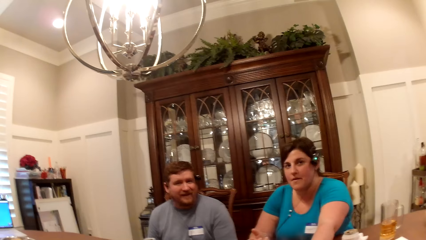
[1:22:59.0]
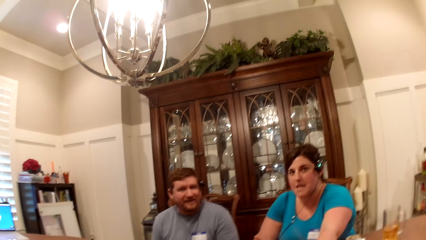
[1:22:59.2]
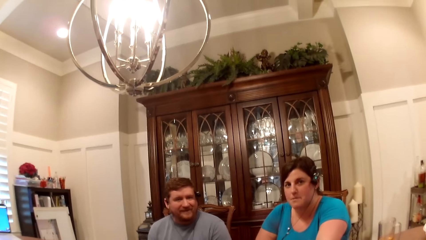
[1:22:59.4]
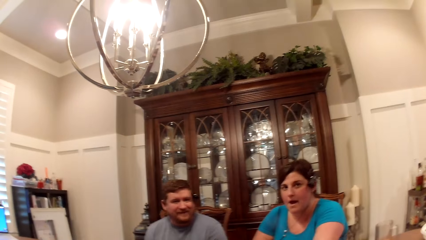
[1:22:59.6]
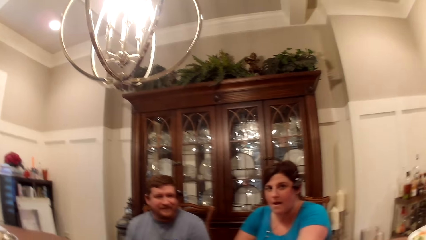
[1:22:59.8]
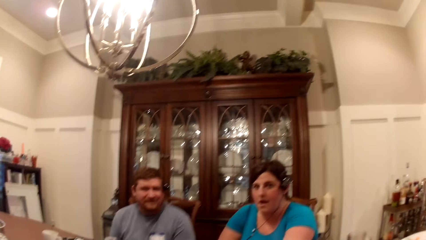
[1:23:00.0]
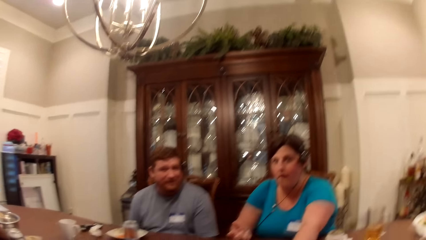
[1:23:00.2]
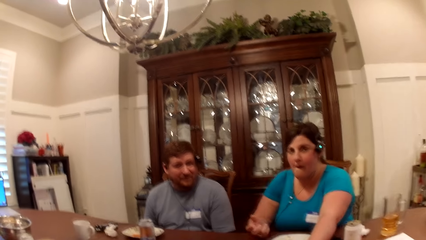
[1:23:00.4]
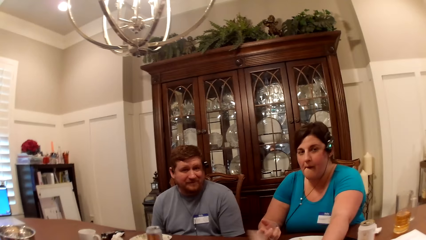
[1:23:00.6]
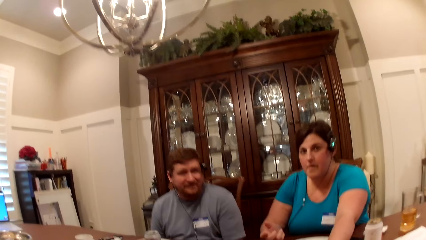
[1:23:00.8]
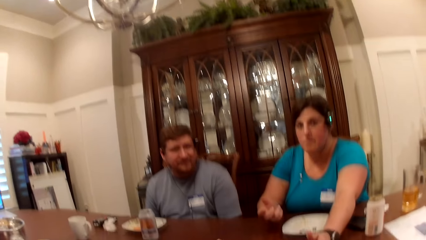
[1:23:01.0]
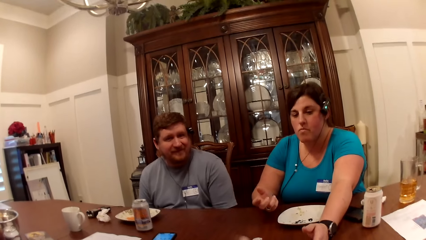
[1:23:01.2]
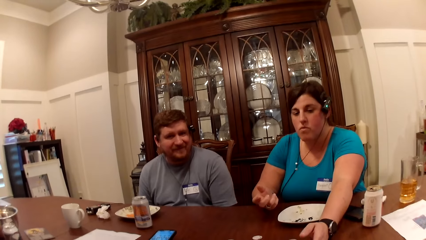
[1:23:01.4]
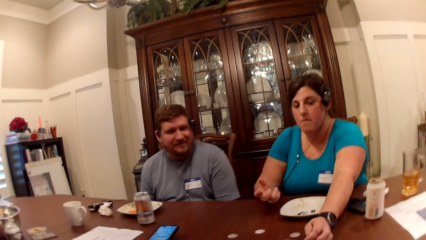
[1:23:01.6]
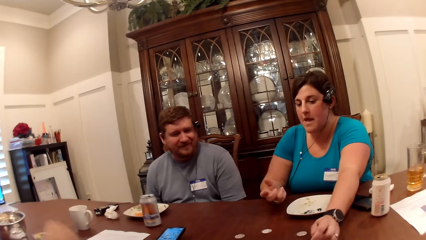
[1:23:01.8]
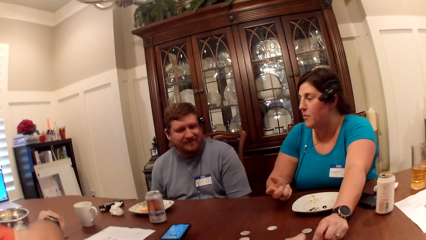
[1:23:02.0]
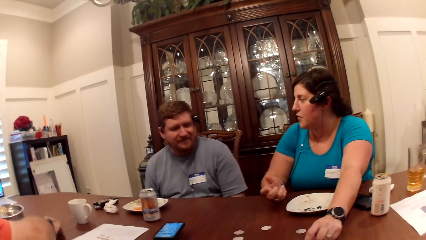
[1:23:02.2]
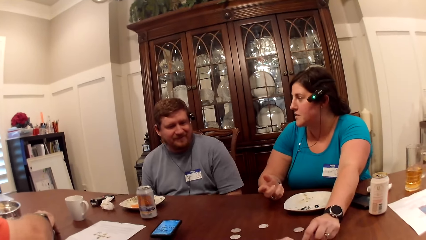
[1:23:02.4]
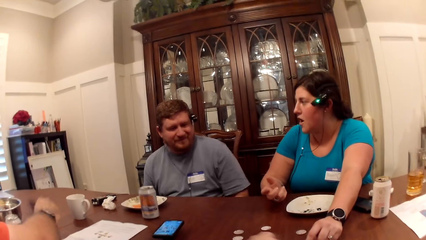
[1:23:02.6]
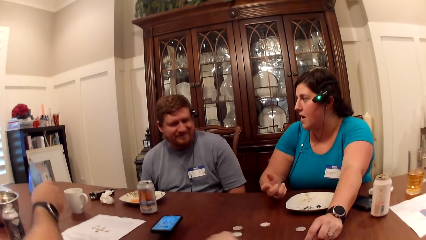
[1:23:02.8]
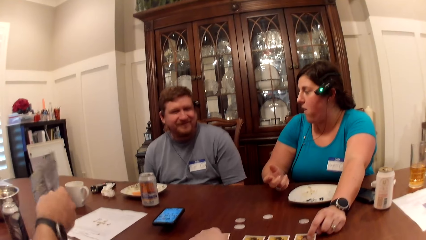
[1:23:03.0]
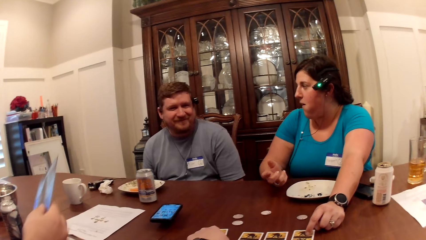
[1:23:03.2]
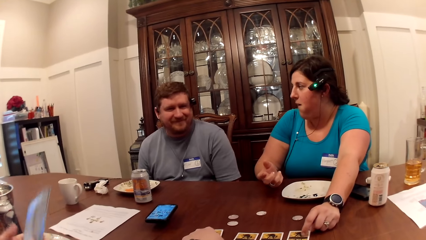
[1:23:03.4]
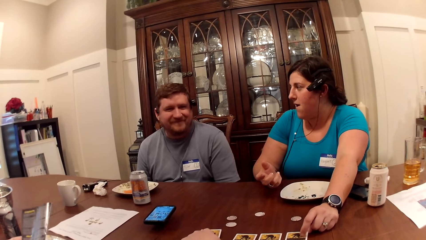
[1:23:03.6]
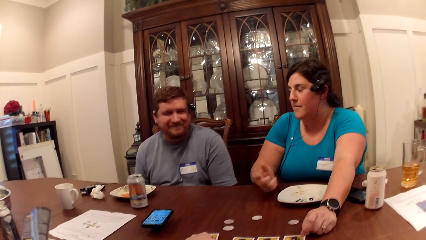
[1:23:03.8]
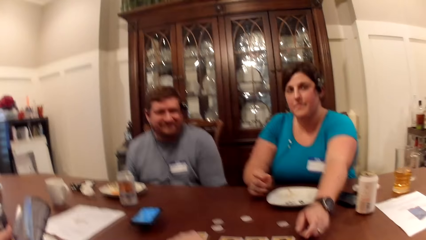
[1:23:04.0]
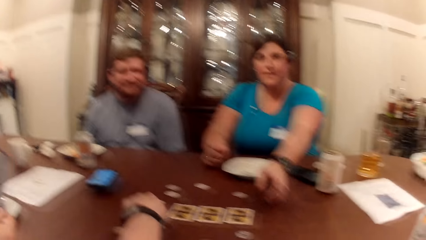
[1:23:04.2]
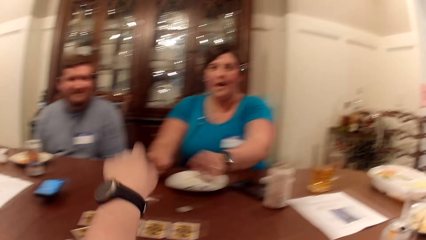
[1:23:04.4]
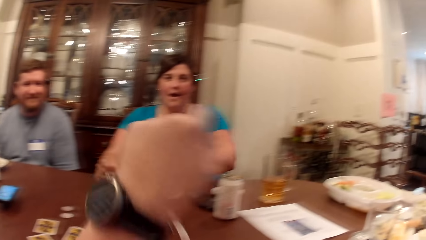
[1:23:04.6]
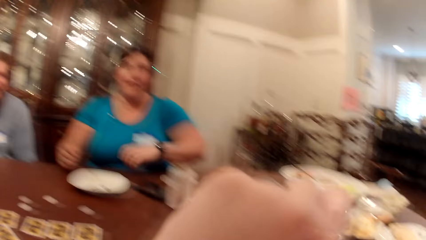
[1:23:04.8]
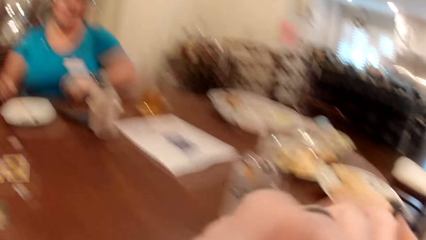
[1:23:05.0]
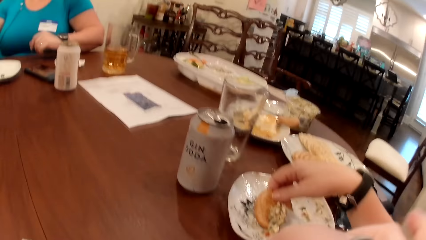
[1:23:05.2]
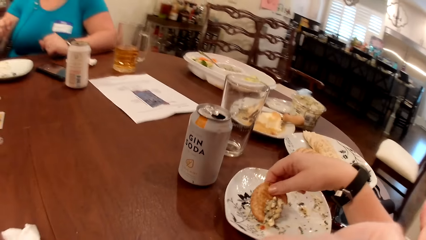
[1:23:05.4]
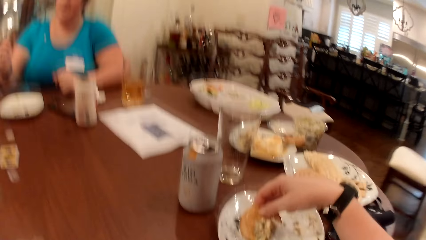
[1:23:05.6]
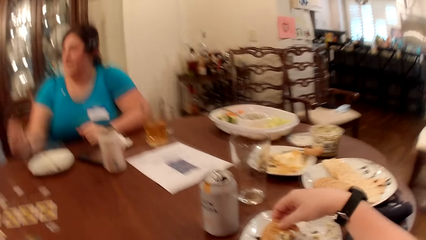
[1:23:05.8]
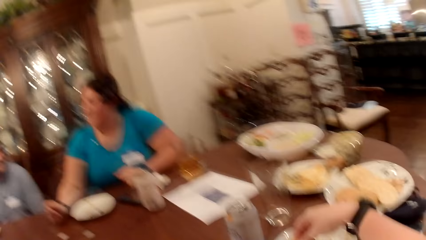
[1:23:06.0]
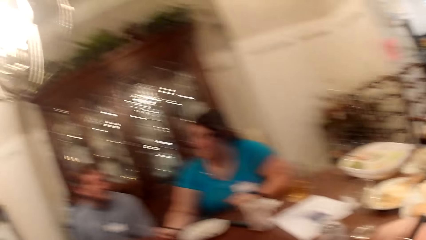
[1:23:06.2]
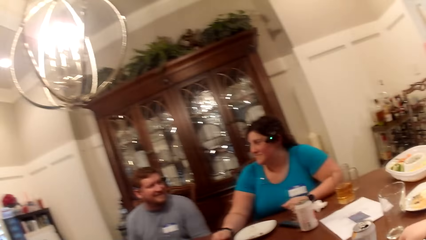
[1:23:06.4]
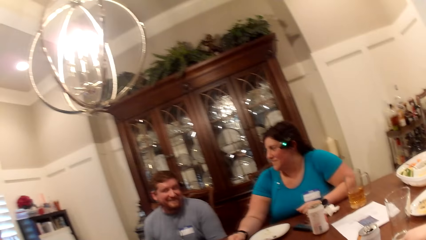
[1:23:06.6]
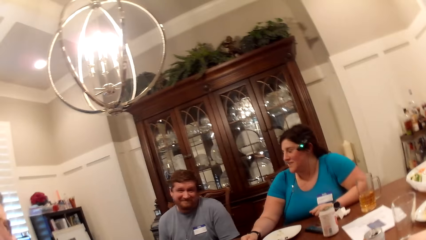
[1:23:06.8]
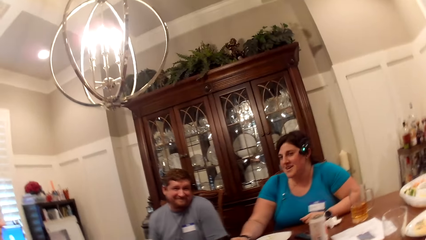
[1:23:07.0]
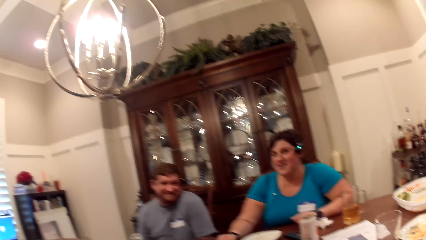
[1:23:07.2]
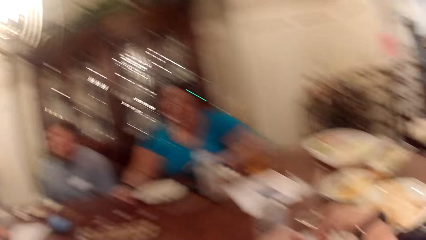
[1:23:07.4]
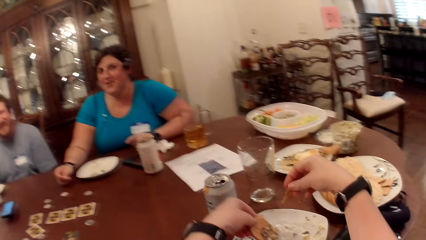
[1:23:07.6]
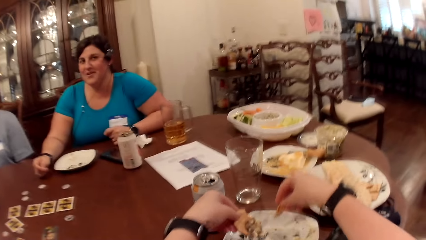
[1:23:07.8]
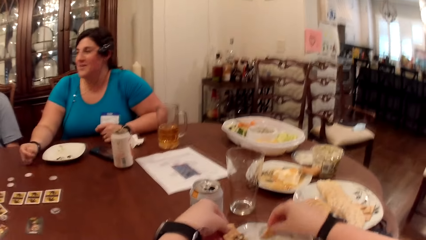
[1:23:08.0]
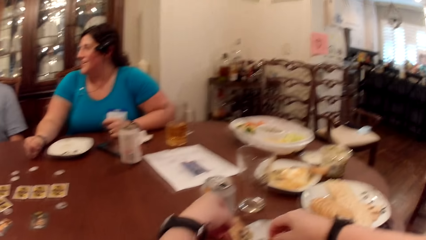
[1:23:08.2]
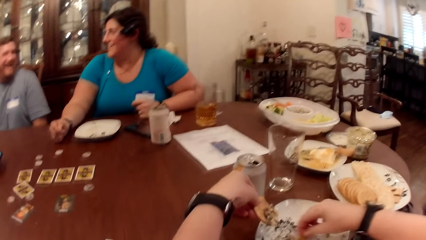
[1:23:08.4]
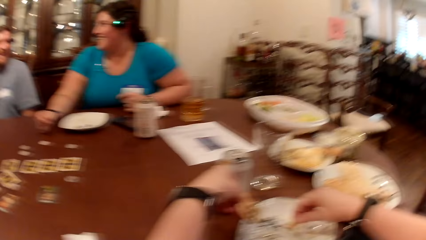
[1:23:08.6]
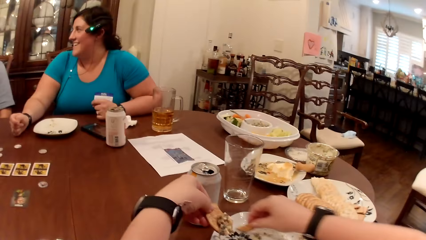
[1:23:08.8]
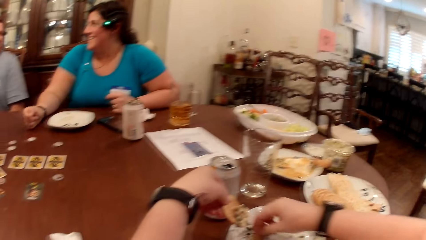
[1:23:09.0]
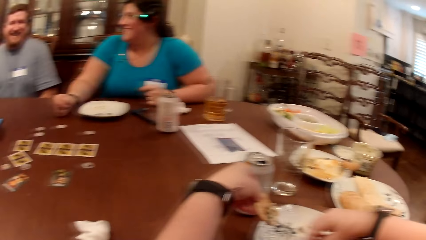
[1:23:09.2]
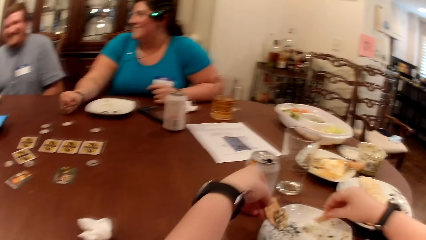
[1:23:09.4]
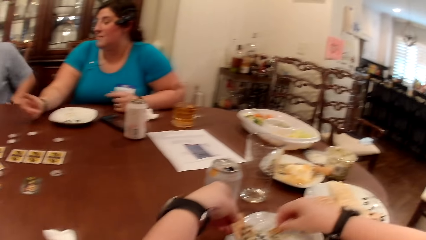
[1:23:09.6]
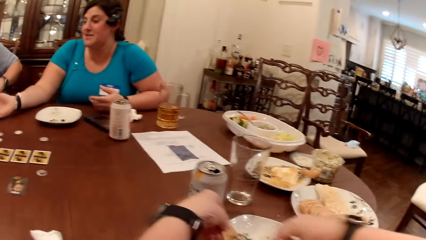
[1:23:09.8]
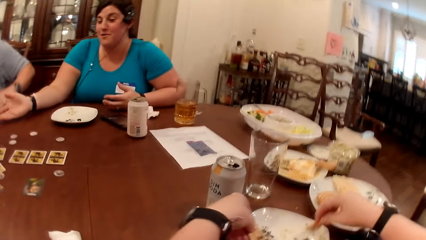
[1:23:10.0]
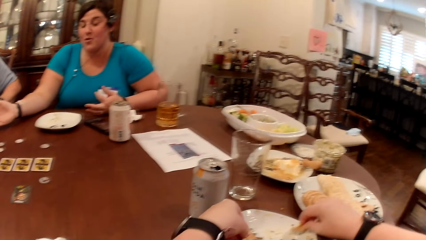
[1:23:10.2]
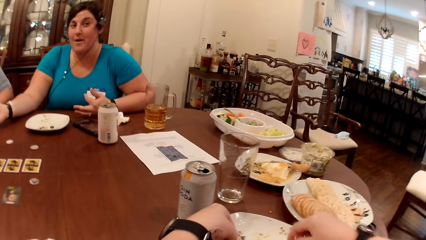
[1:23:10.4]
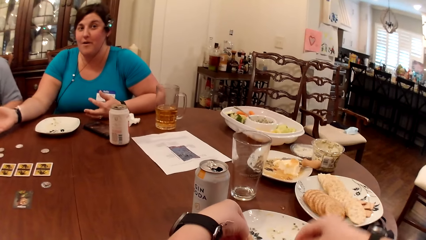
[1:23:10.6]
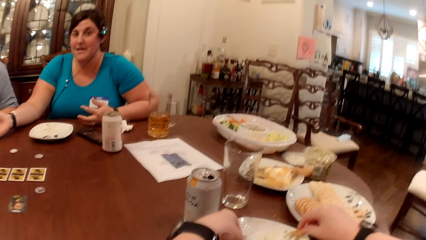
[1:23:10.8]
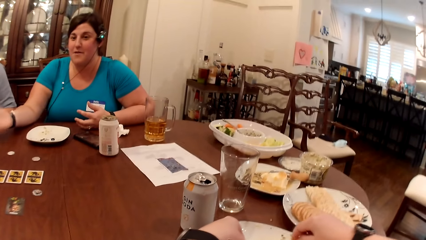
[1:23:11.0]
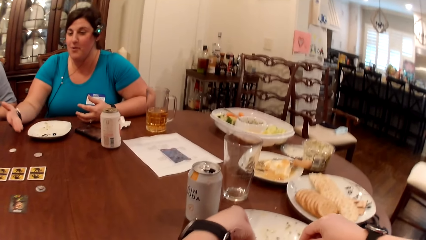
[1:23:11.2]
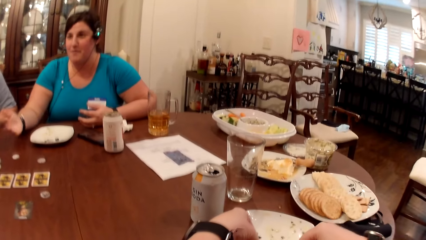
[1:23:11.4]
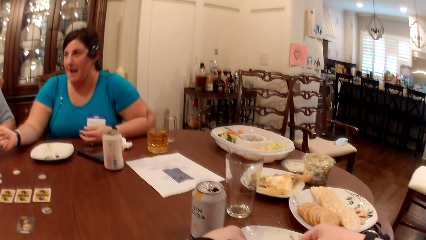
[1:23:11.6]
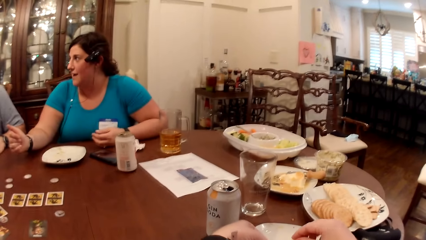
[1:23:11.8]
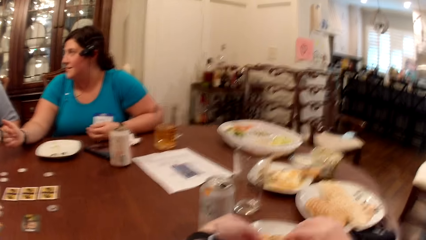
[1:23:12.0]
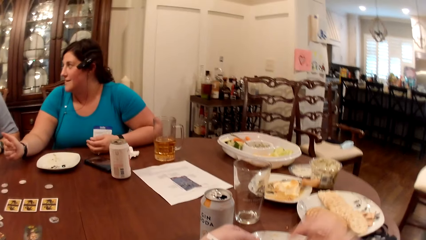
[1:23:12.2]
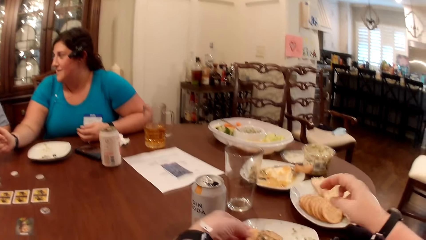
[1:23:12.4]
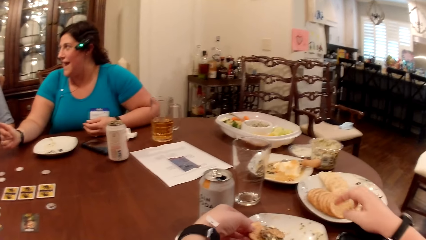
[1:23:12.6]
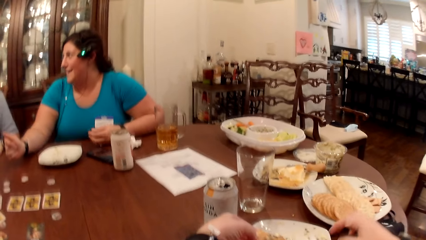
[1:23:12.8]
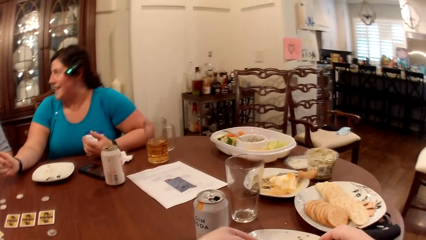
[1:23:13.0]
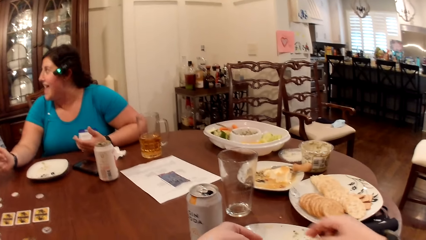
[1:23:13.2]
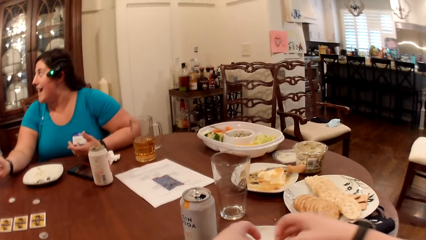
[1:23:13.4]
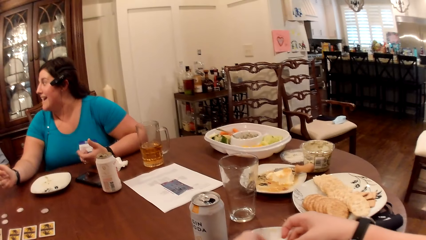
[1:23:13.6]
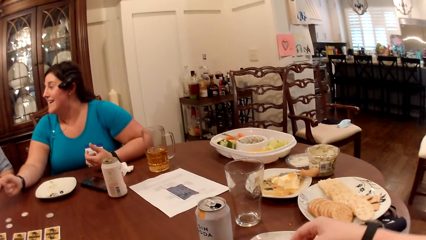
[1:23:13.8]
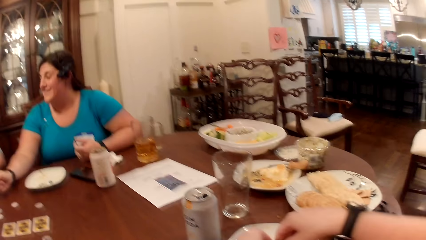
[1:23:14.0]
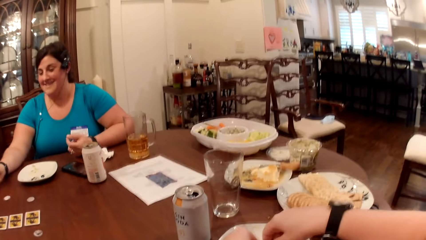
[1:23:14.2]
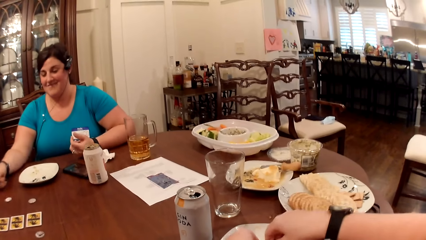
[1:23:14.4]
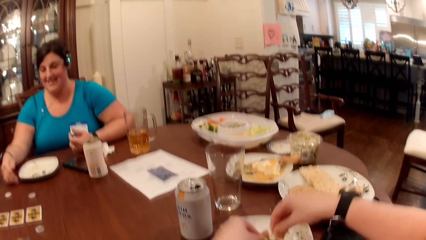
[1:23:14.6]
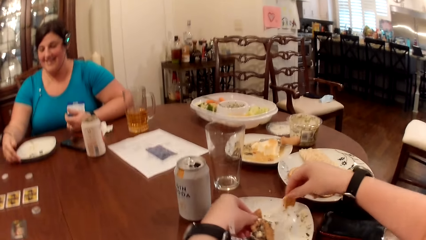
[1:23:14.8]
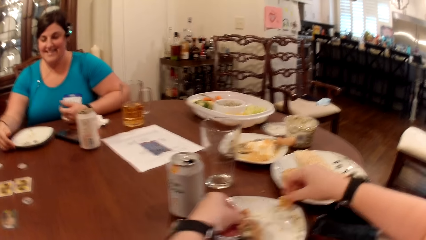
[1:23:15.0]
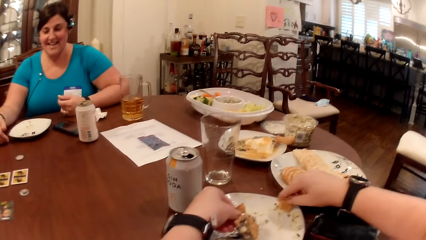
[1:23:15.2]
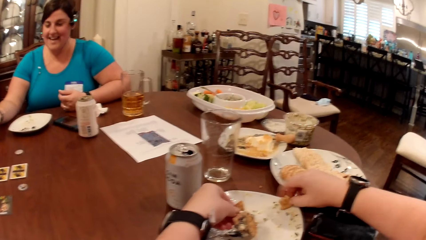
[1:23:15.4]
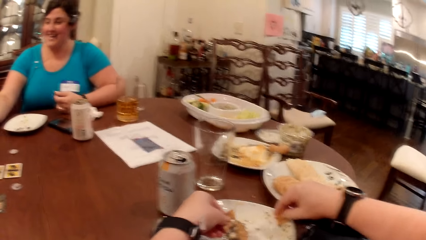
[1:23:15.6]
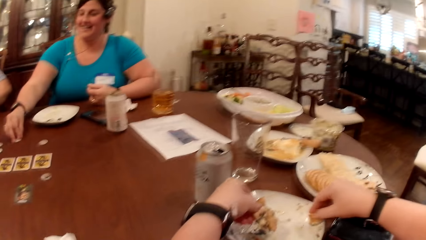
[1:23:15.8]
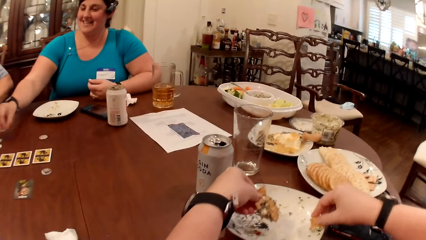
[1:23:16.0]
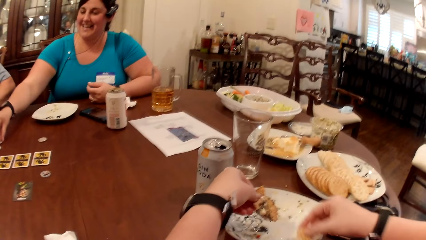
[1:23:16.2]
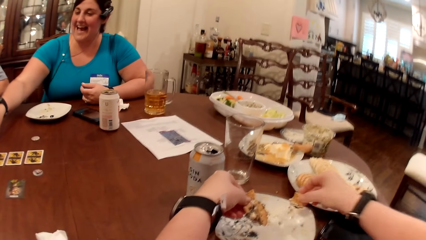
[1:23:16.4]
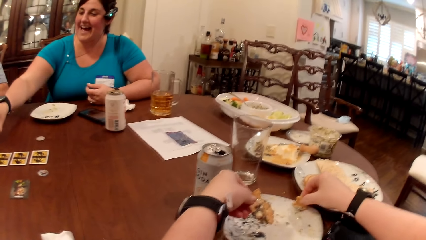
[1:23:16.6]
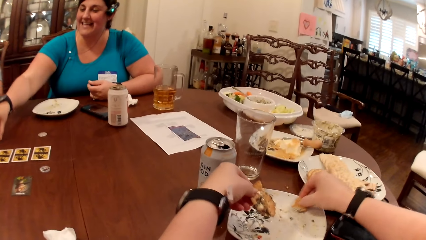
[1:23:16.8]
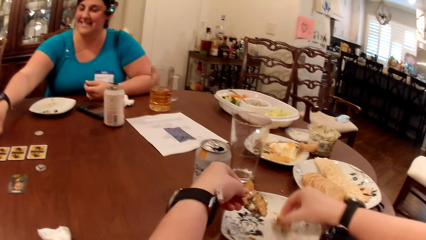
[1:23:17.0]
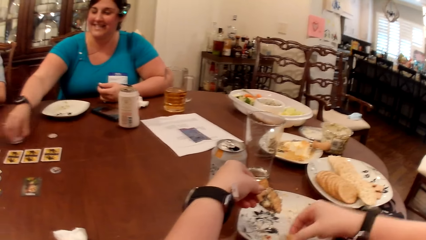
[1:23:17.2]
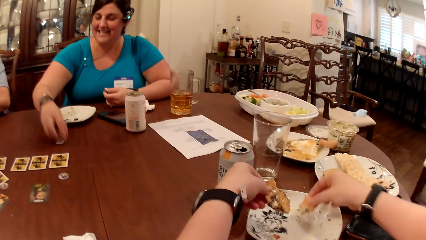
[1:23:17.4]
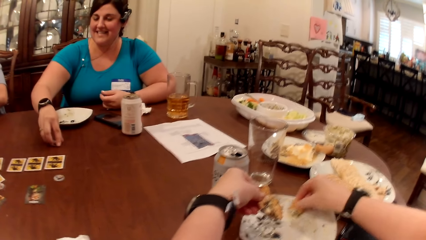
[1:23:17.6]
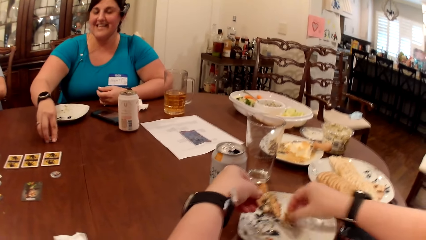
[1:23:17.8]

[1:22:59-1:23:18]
The camera wearer touches the cards on the table with her left hand. A man picks up a pamphlet from the table with his right hand. He reads the pamphlet. The camera wearer, a person and another person speak to each other. She gathers the food on the plate with the biscuit. A woman moves a plate on the table with her right hand. She picks up some chips from the table with her right hand. The woman interacts with the camera wearer, another man and the first man.
